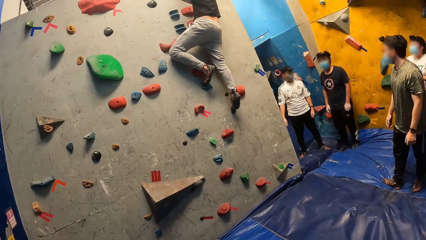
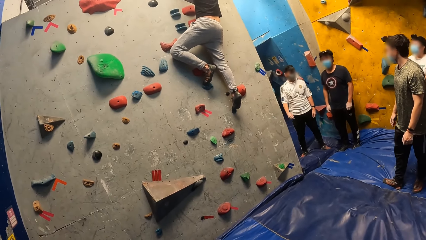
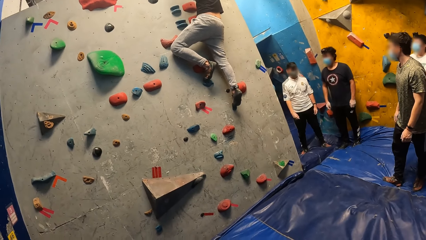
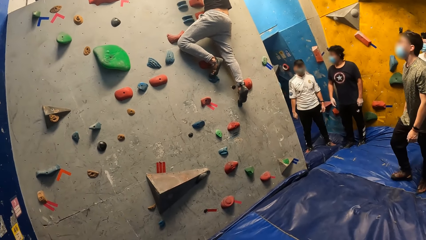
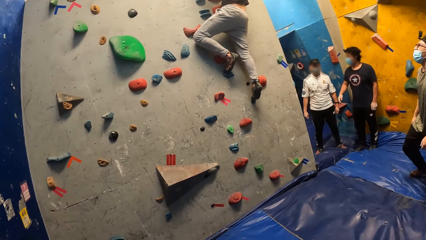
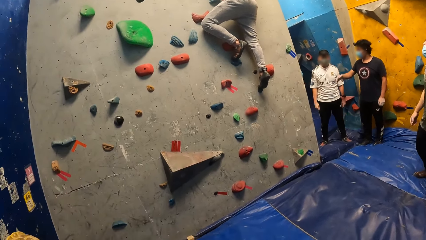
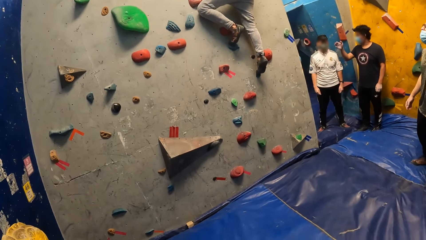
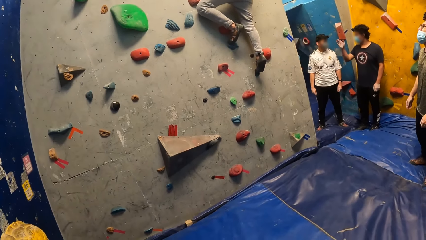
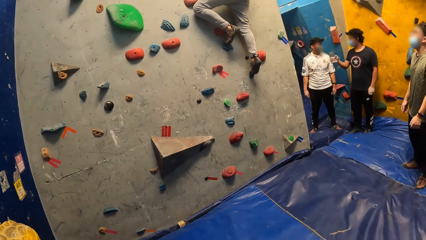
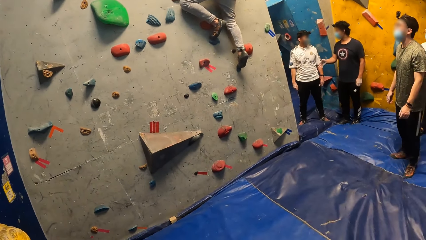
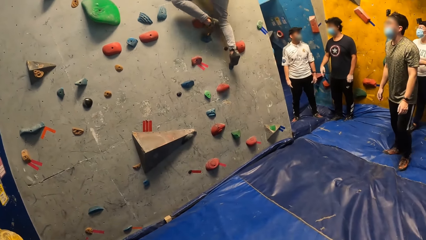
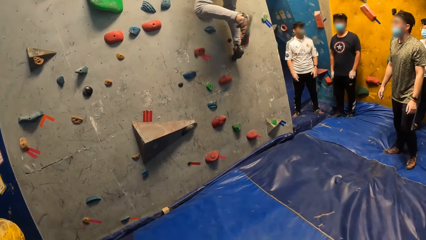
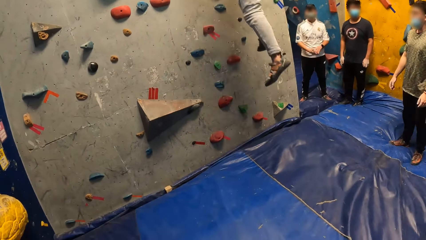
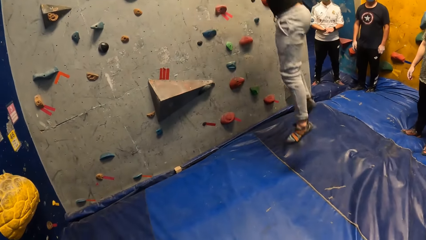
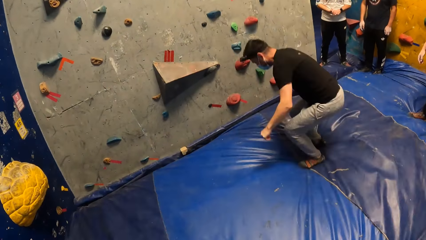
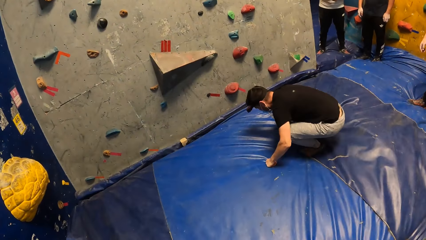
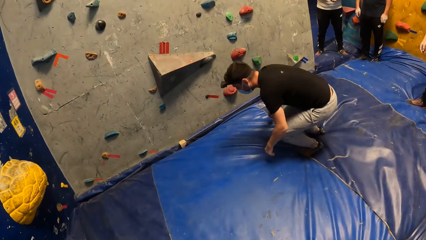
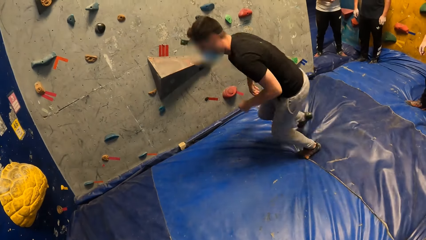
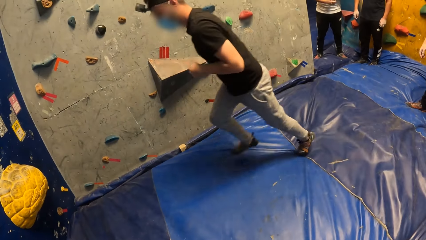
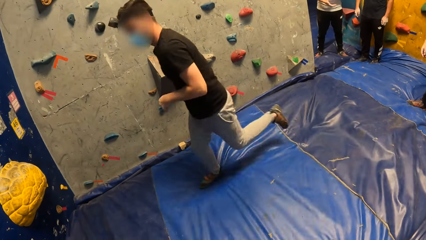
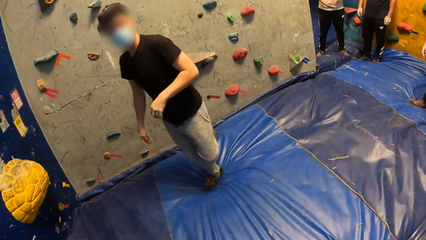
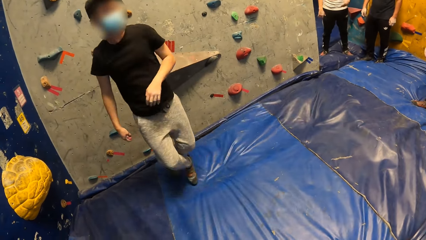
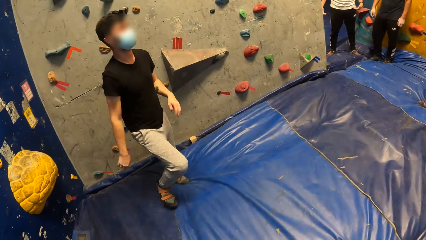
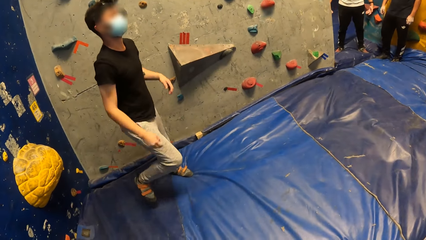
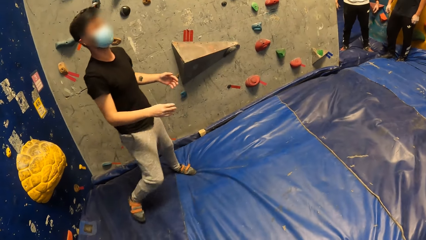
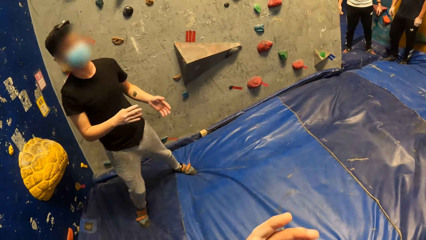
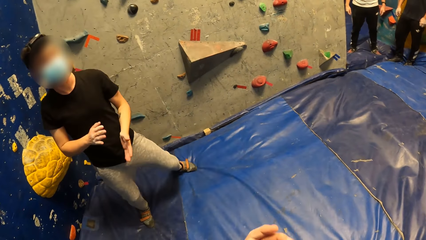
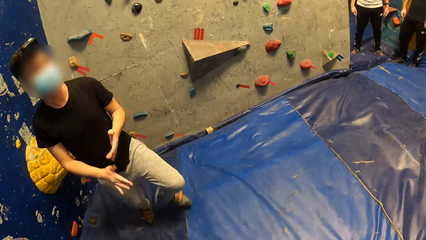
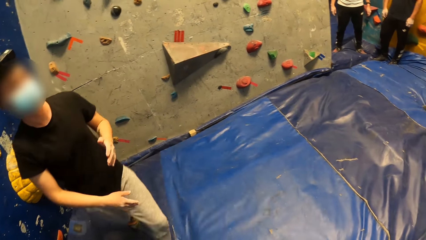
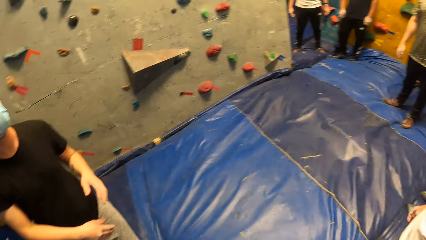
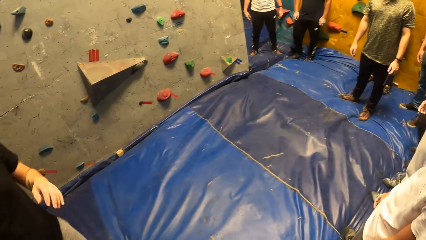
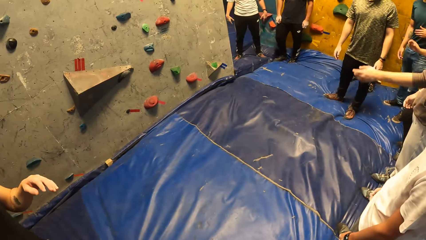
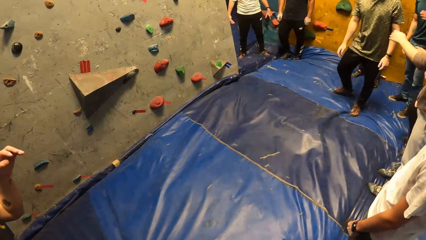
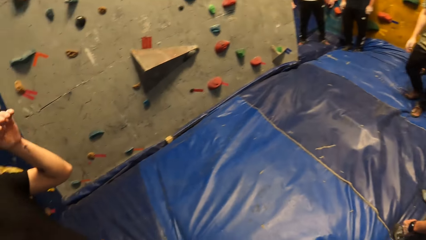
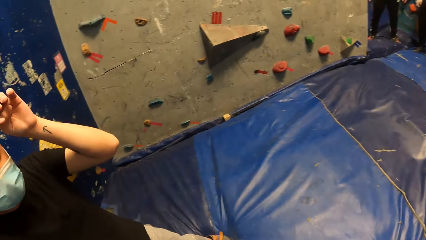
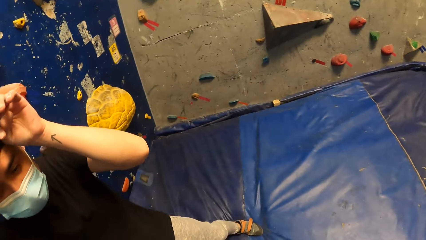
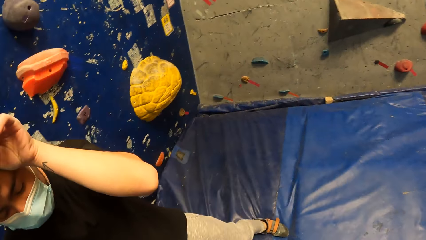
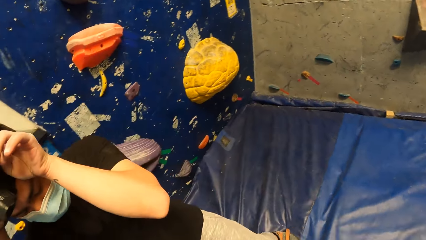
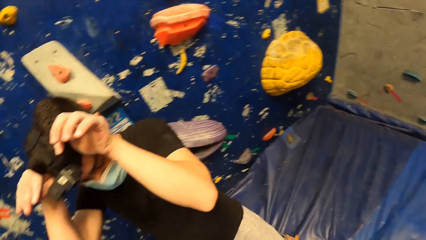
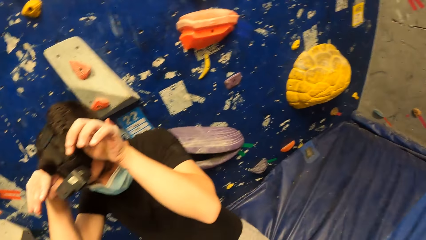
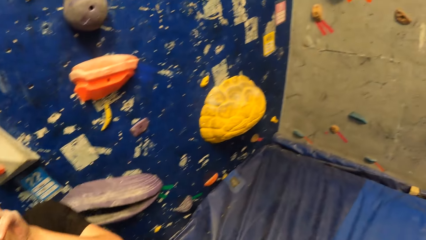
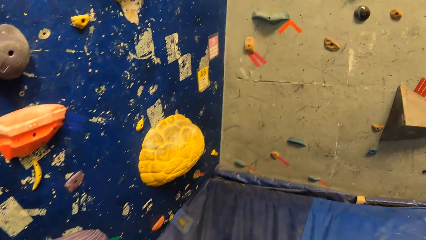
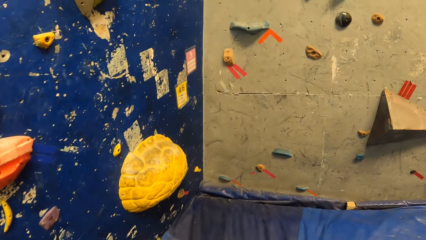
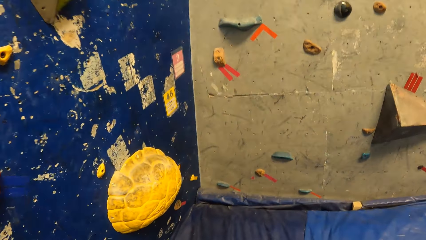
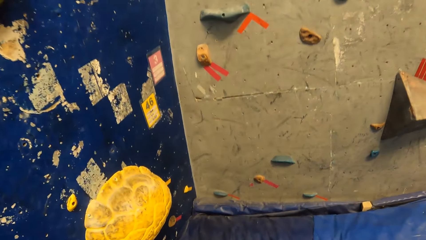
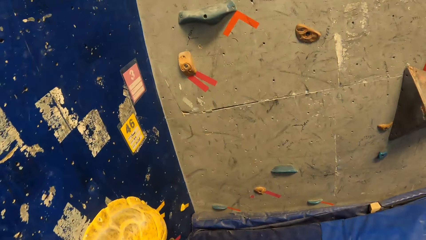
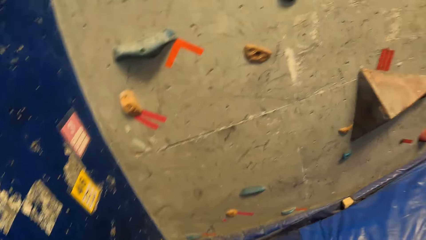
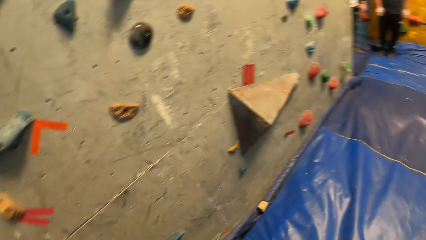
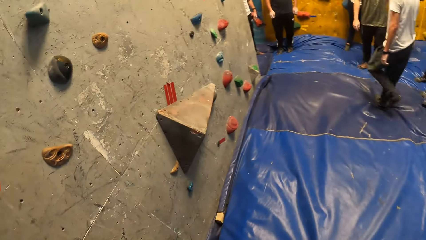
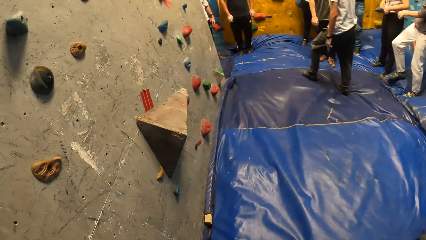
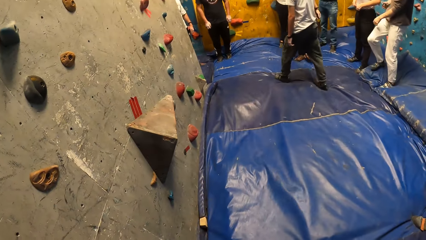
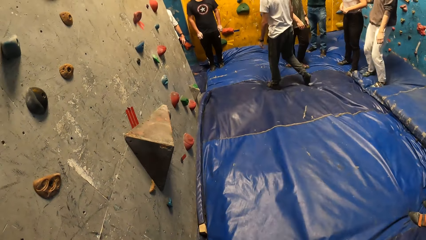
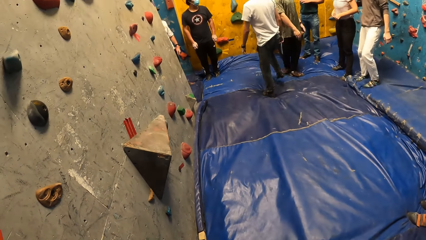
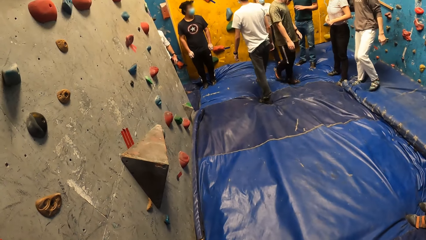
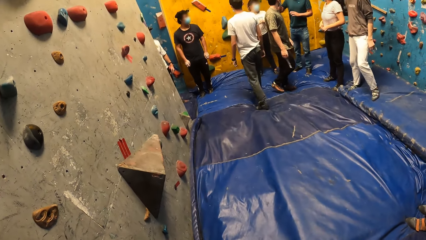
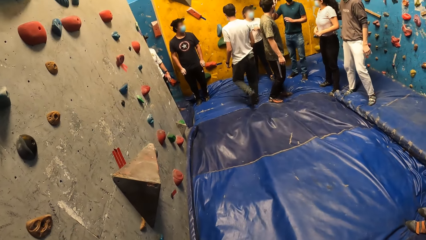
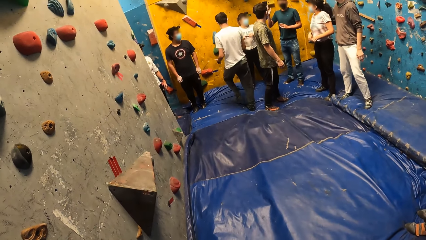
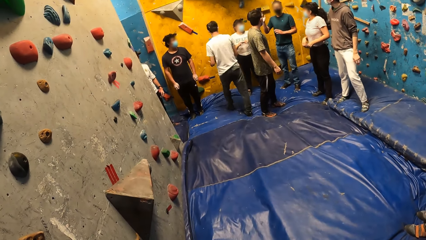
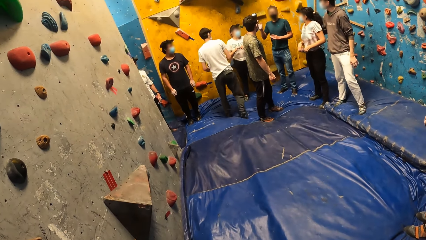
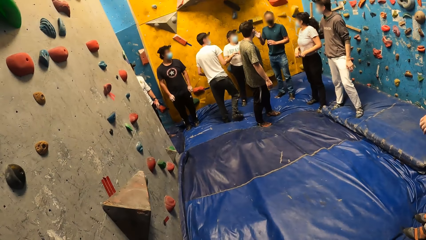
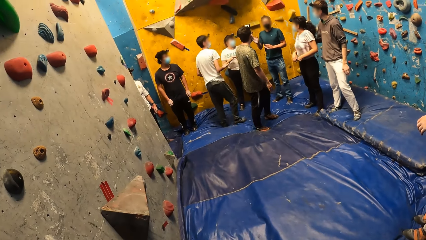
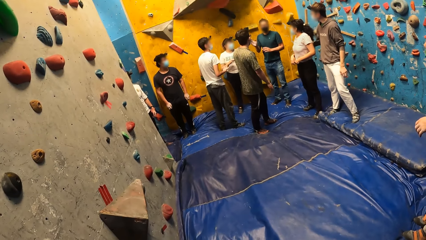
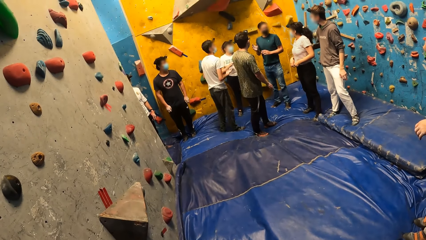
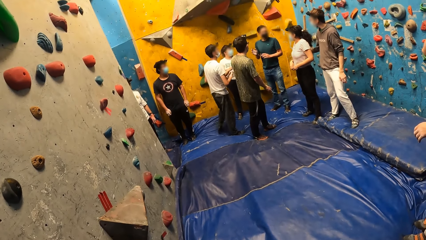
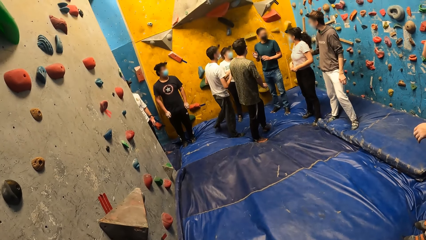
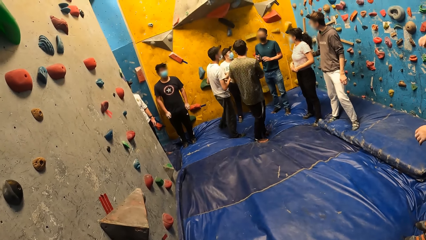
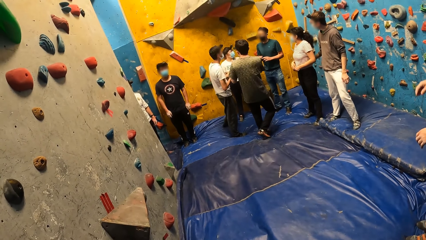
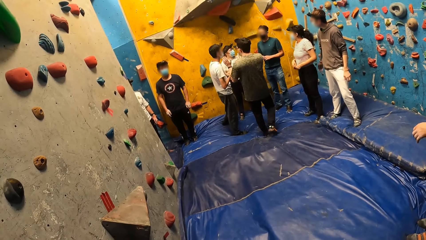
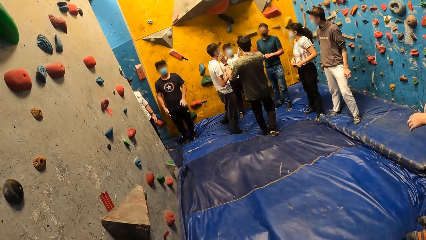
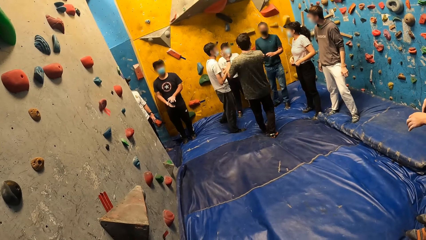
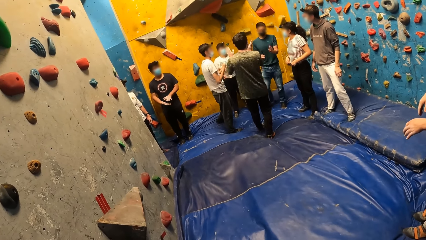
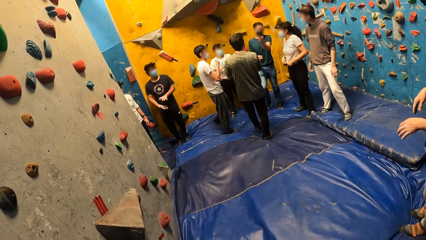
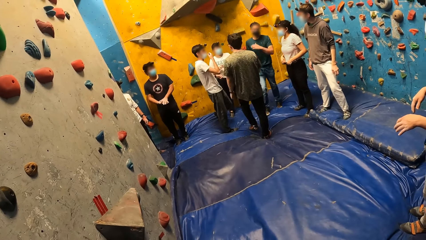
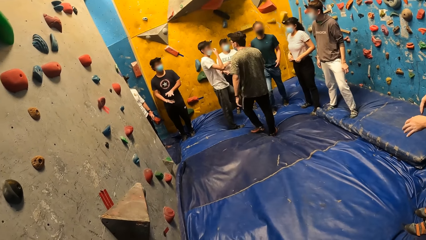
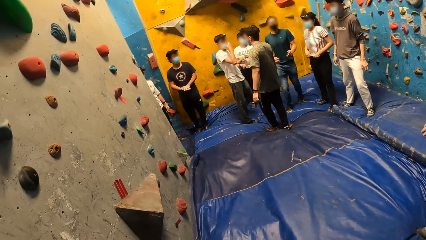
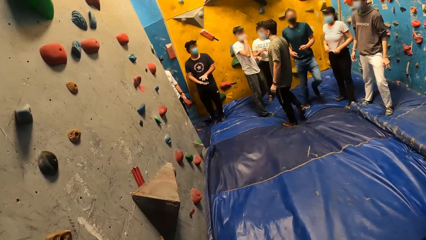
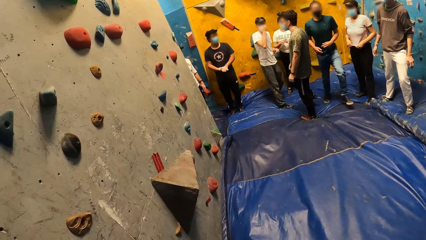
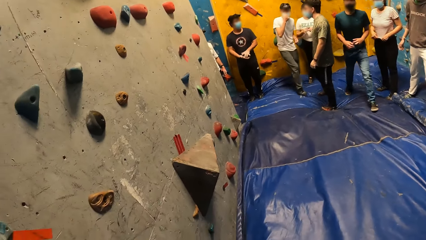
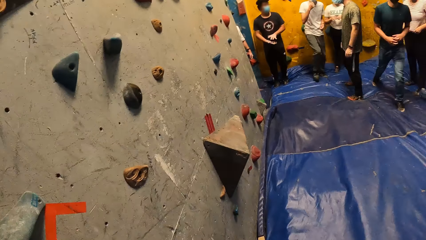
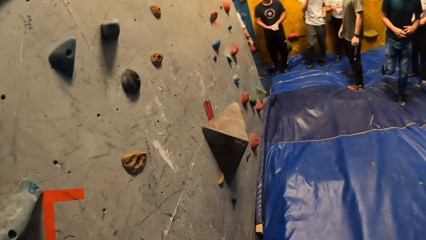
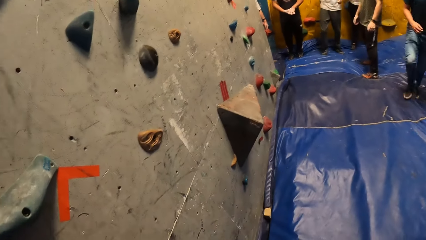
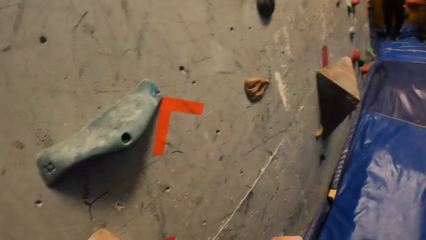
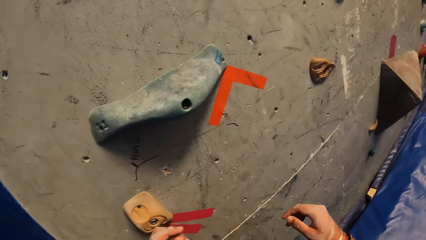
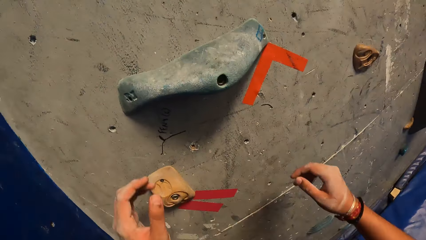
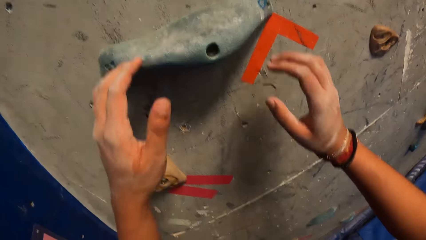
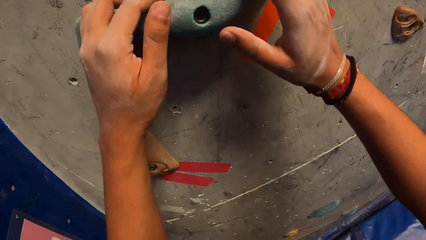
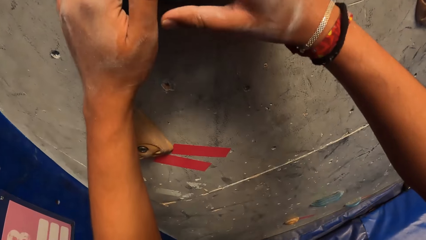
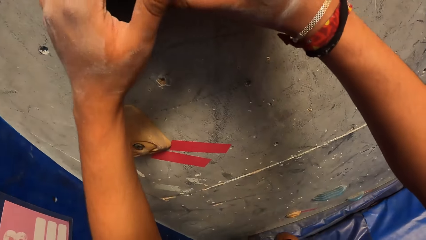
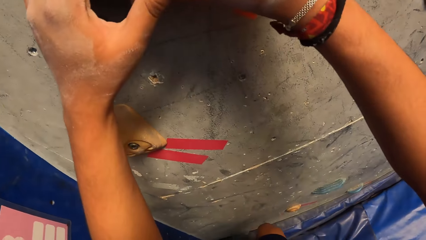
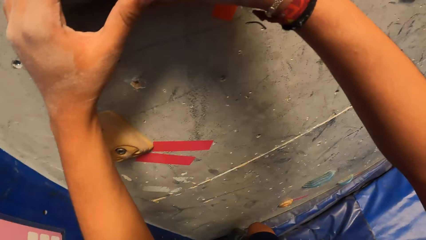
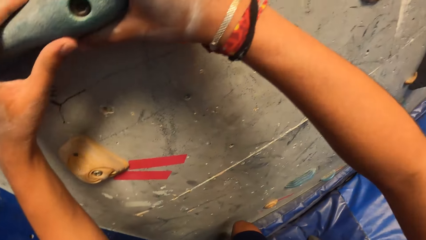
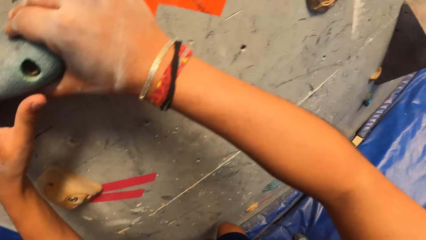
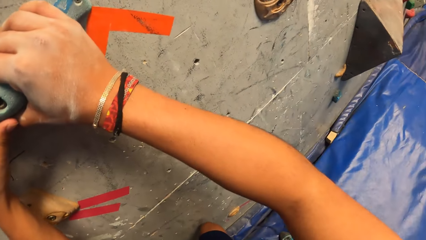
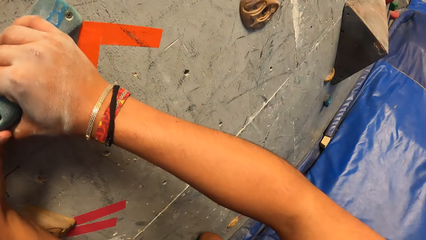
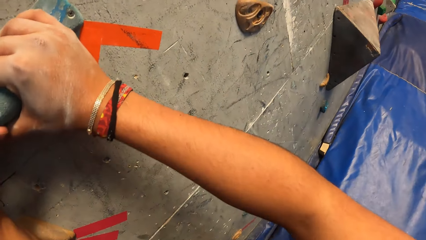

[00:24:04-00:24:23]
The man jumps down from the bouldering wall on a crash pad on the floor. He touches a camera on his head with both hands. Another man interacts with the camera wearer and a group of people. The camera wearer holds a climbing hold on the bouldering wall with both hands. They climb up the wall.
